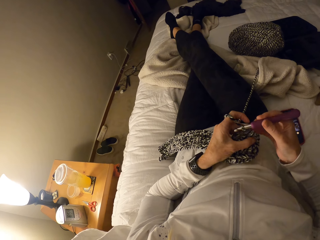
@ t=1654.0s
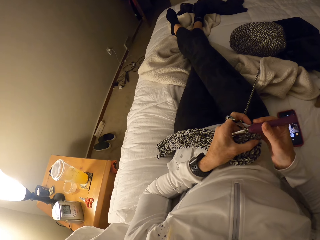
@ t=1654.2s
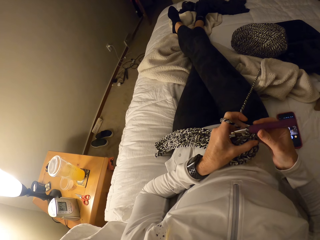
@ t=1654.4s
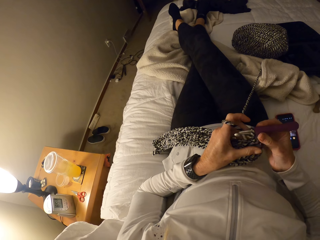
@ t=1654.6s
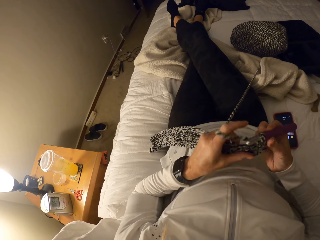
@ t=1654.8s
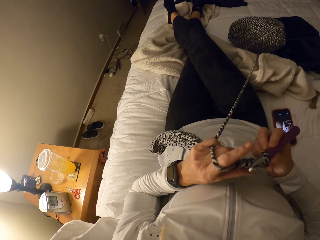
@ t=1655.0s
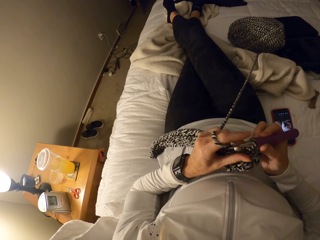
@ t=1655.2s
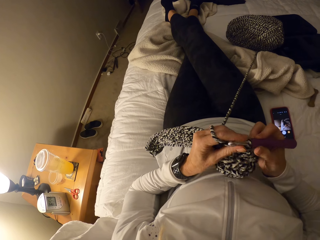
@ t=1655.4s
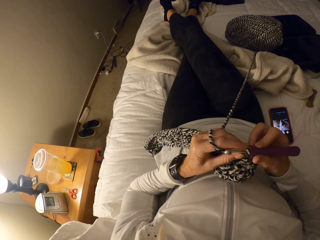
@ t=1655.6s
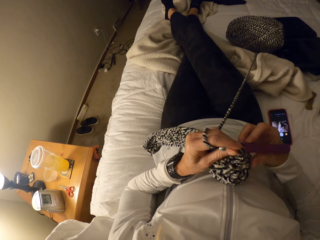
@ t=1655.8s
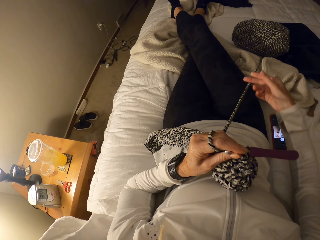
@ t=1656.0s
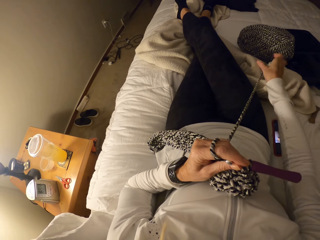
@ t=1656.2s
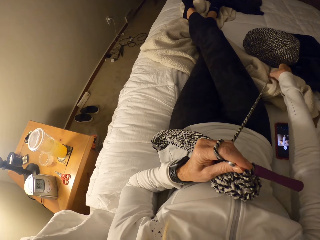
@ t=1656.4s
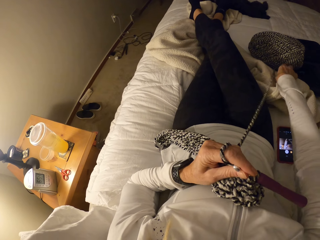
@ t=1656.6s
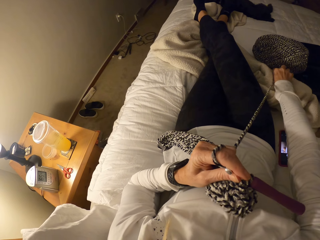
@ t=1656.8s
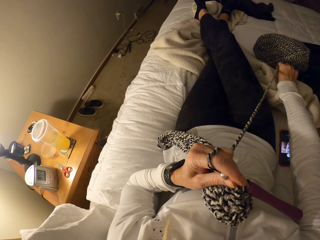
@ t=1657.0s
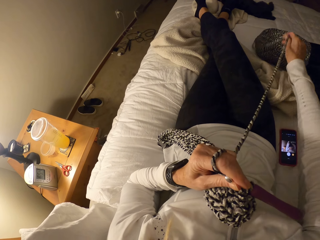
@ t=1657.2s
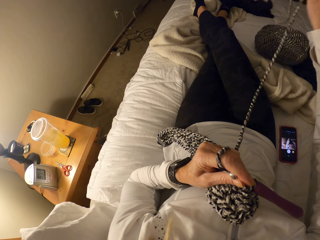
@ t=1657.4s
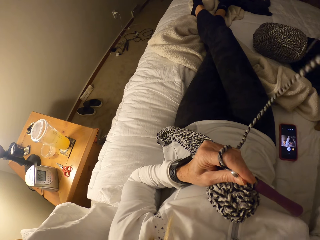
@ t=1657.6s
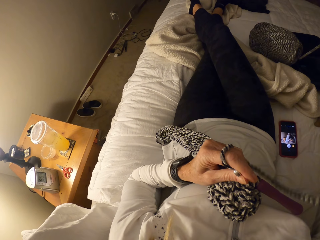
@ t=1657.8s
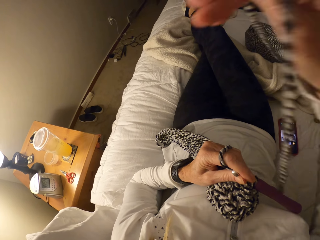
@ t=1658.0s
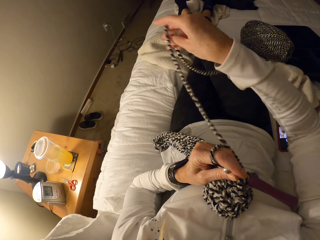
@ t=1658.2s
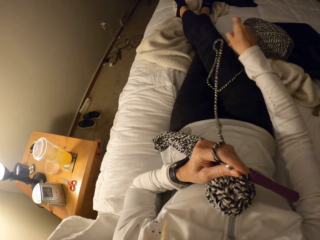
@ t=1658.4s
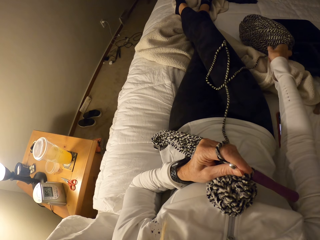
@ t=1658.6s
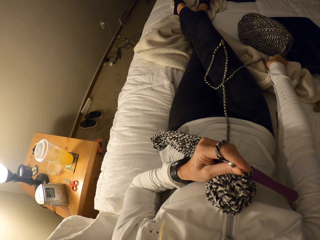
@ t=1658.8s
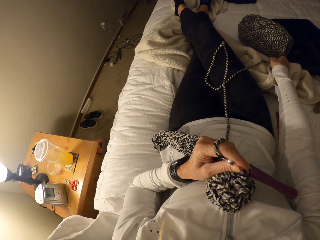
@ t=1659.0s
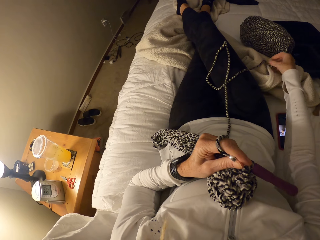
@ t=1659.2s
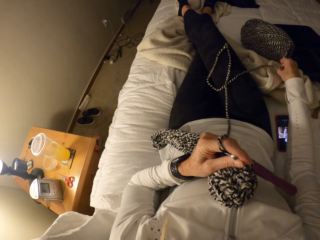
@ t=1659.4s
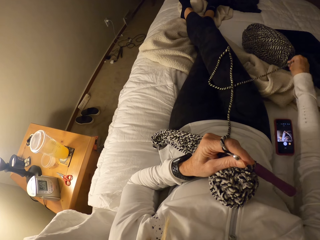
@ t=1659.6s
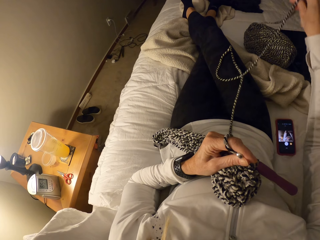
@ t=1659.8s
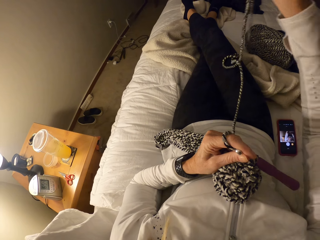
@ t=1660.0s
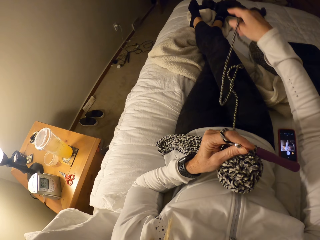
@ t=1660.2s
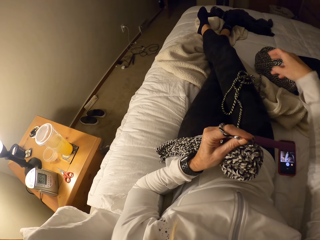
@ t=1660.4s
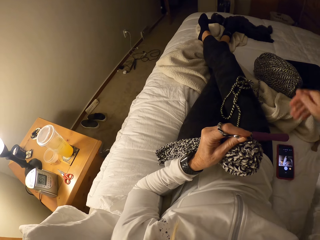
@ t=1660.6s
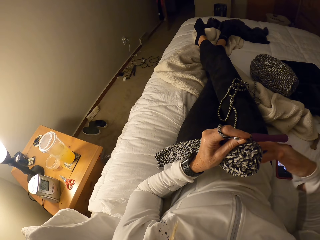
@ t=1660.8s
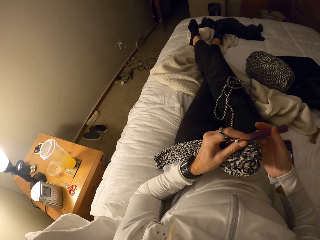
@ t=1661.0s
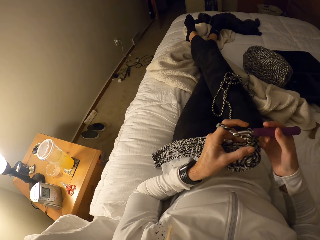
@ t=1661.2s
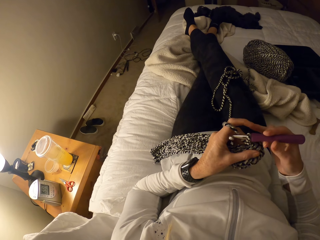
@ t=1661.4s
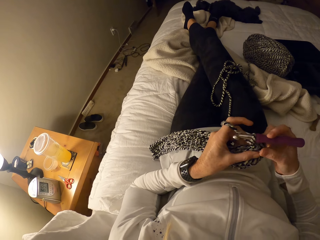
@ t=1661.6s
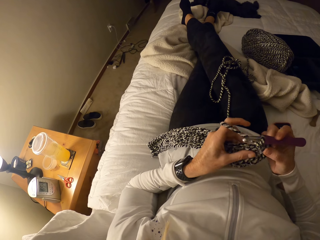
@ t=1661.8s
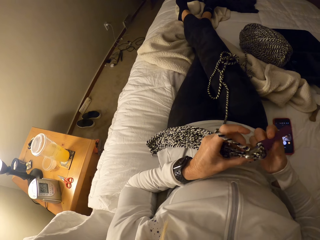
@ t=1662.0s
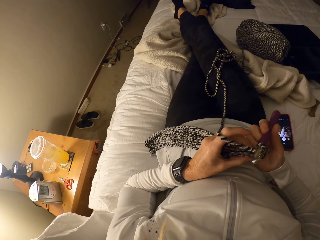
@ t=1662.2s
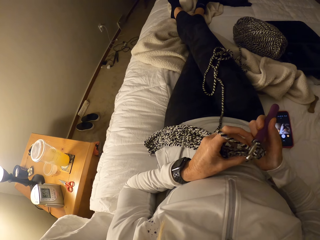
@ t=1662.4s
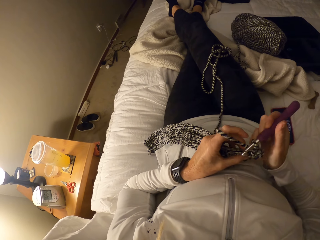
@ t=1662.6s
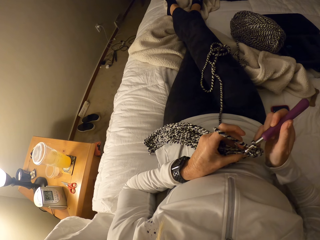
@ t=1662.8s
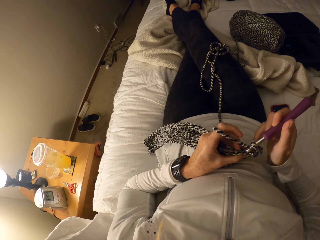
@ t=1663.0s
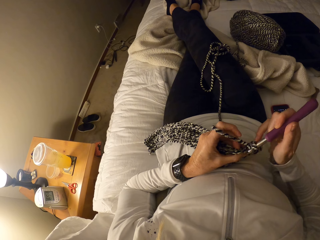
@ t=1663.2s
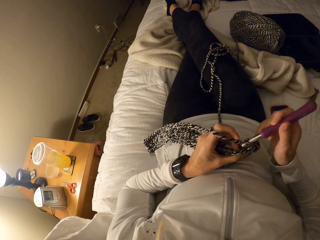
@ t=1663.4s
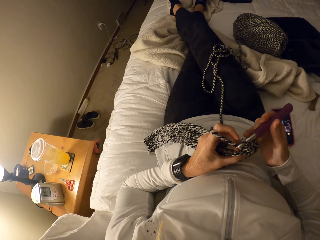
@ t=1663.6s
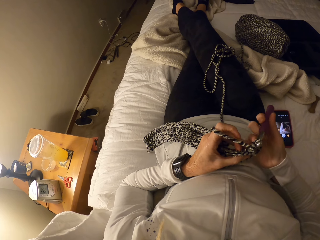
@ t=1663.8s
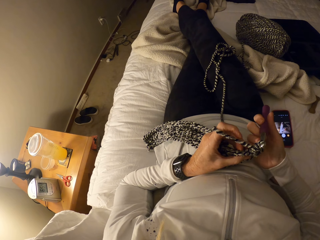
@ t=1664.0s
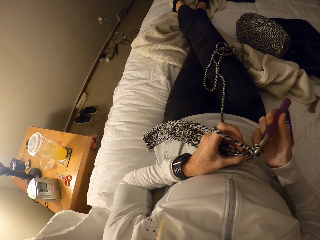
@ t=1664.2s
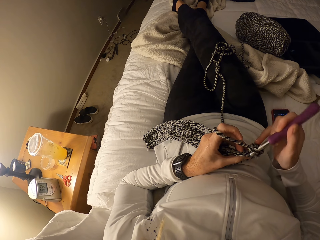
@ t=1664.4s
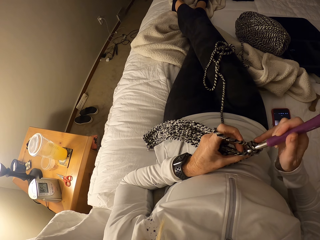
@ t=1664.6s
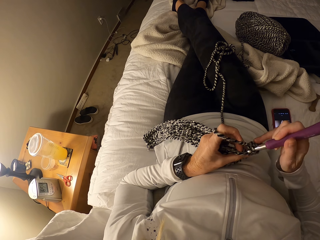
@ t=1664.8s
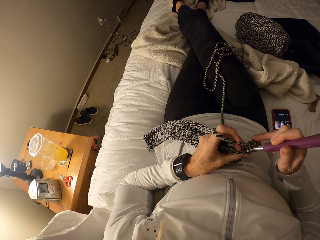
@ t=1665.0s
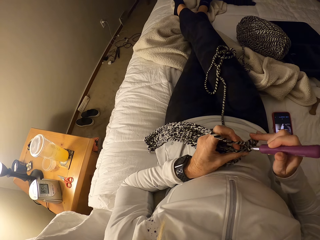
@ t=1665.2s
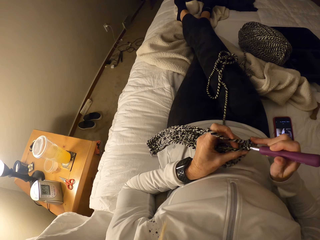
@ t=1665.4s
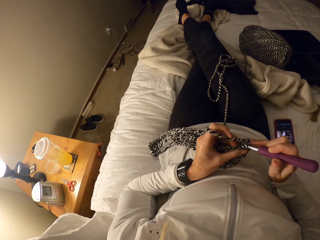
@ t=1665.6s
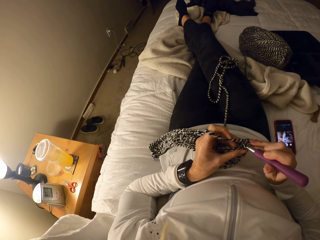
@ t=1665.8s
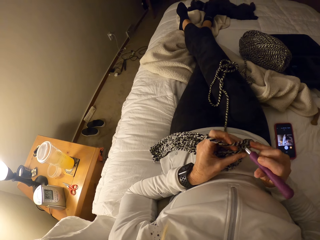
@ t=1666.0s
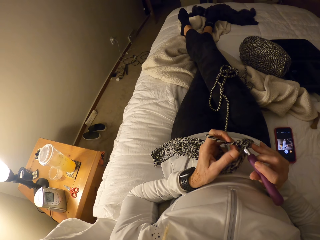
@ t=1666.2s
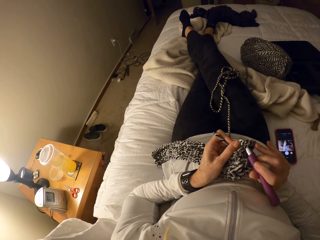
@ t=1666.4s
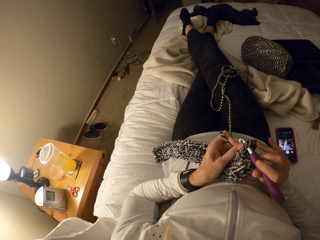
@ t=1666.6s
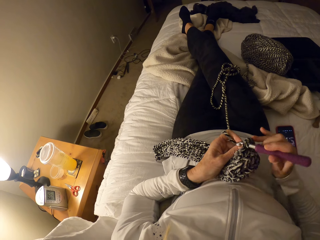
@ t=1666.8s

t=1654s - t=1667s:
The camera wearer releases the yarn from the bundle with her right hand. She adjusts the yarn. She crochets with the yarn and the crochet hook.

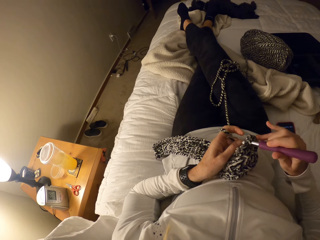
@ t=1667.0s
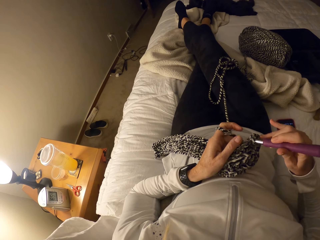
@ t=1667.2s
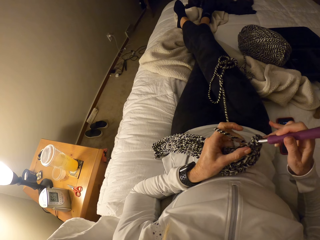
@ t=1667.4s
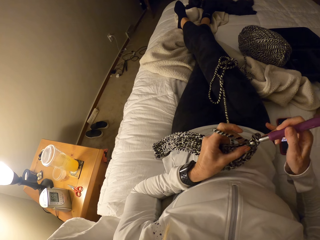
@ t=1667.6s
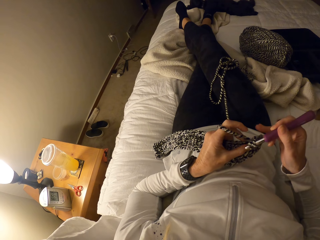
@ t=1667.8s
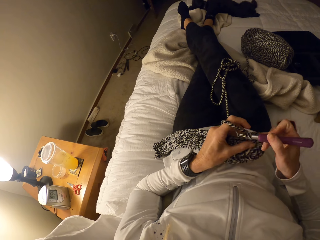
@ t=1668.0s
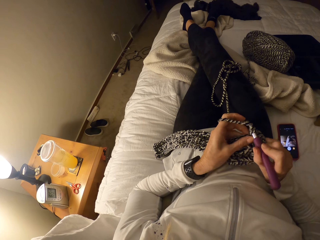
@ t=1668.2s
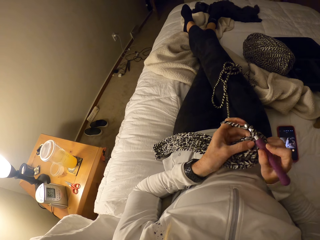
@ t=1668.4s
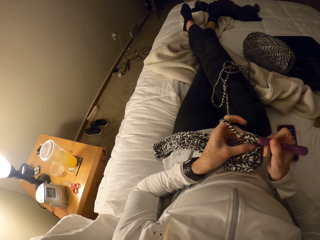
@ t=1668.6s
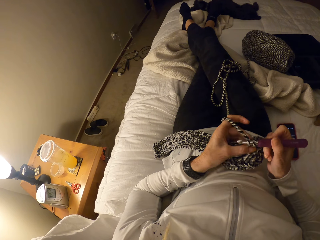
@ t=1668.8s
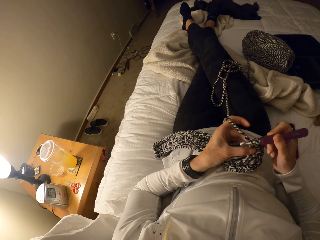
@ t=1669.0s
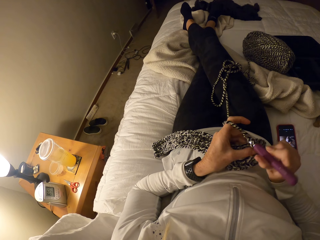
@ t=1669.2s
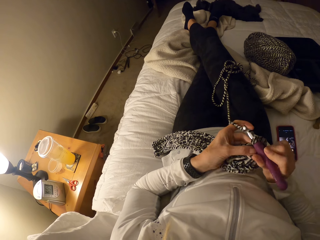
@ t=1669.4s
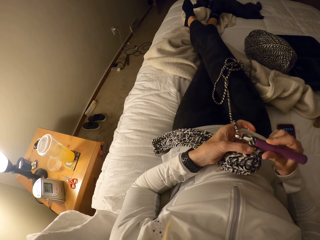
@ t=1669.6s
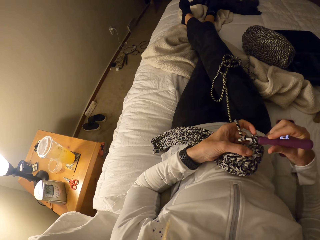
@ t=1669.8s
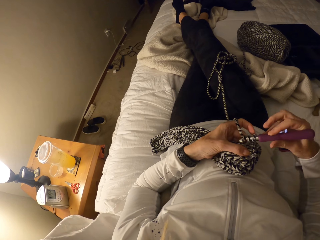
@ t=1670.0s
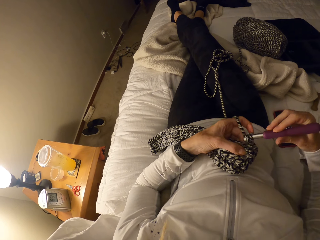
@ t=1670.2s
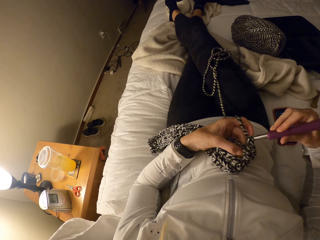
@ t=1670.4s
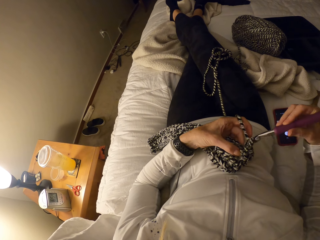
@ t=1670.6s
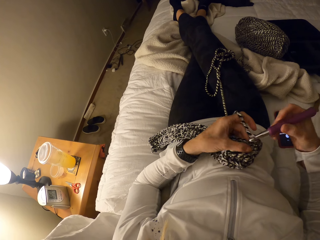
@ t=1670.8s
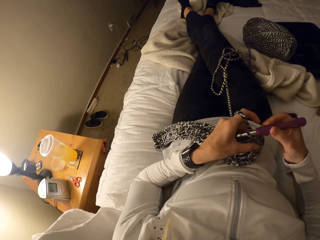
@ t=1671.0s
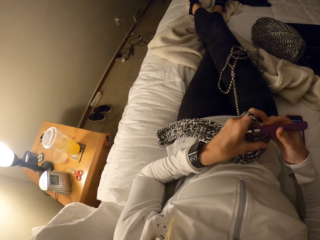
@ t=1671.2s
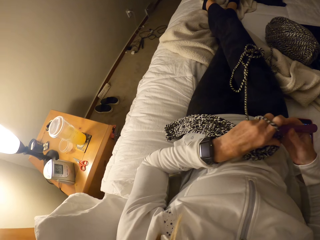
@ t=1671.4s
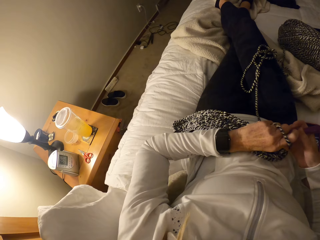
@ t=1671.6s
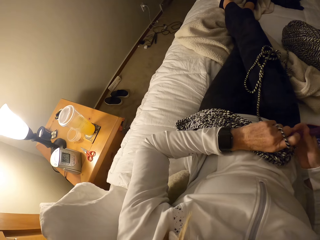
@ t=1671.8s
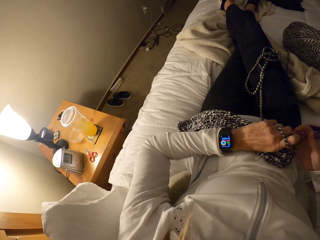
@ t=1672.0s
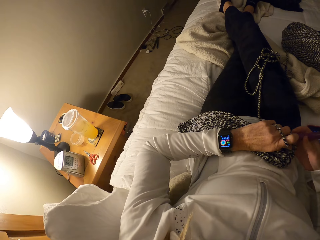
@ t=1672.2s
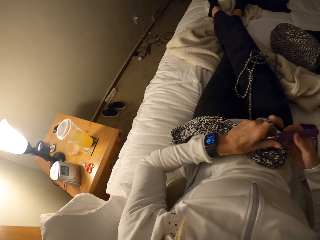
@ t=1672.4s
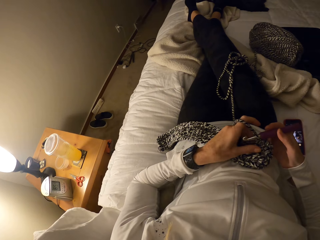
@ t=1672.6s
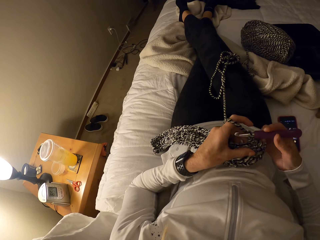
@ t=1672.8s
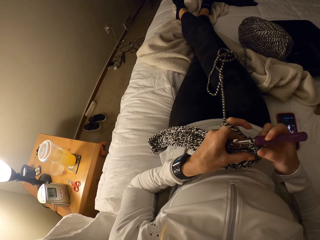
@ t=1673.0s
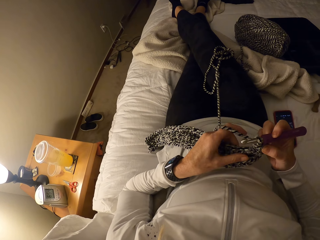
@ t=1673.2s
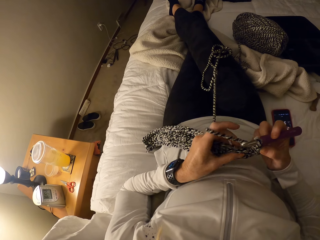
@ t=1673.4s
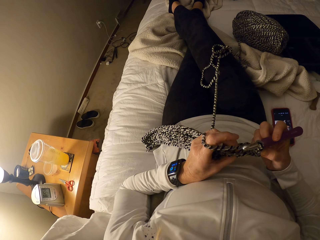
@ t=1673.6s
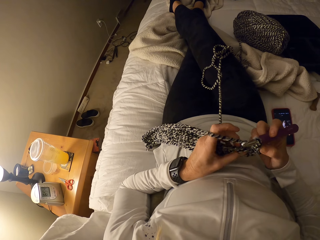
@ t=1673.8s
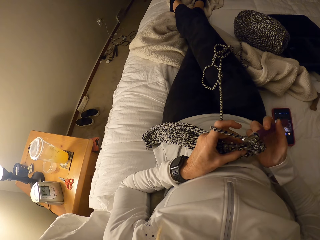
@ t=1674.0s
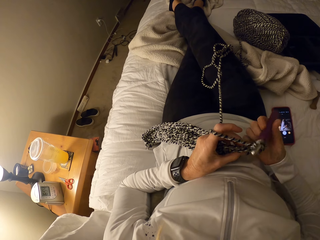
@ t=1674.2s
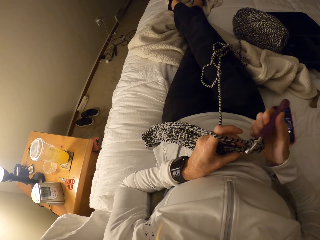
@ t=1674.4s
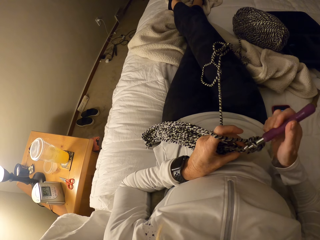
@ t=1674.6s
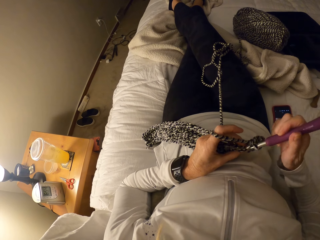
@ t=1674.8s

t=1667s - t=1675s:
The camera wearer looks at her wristwatch.
